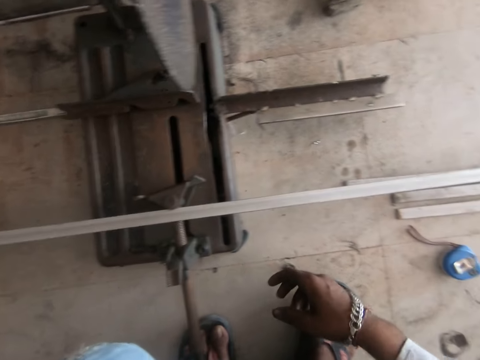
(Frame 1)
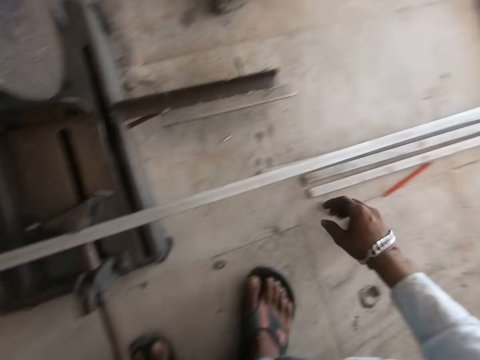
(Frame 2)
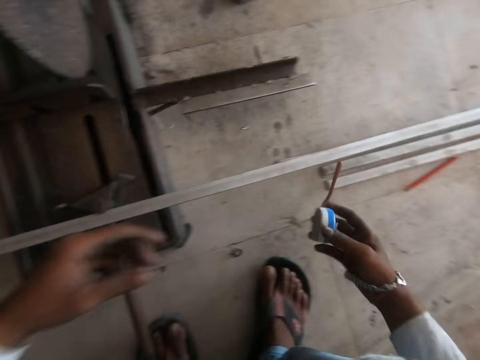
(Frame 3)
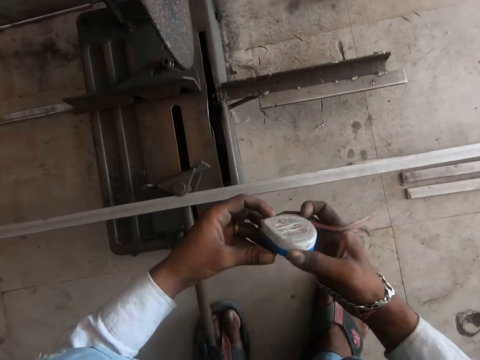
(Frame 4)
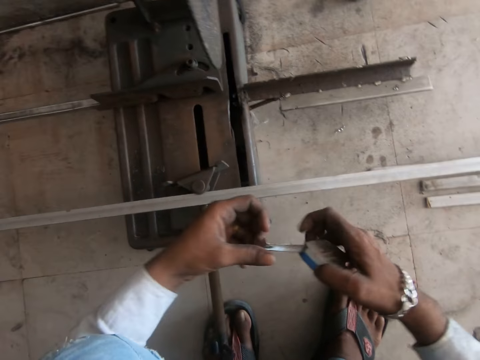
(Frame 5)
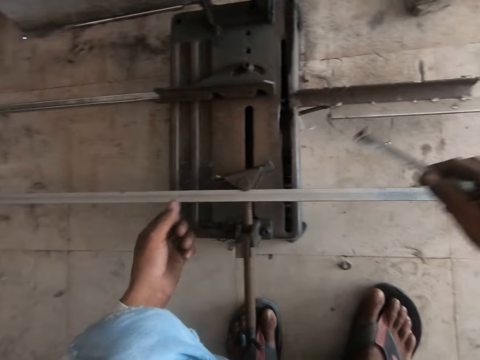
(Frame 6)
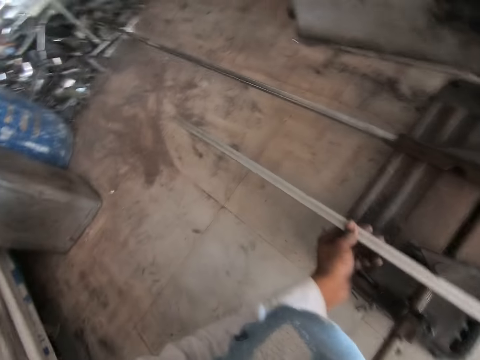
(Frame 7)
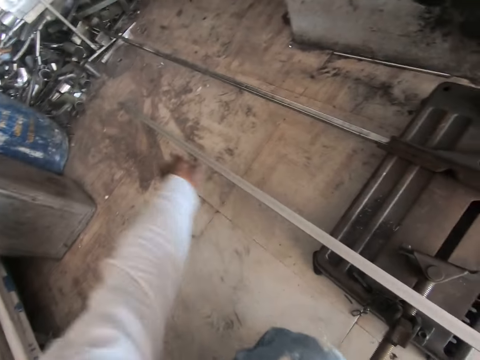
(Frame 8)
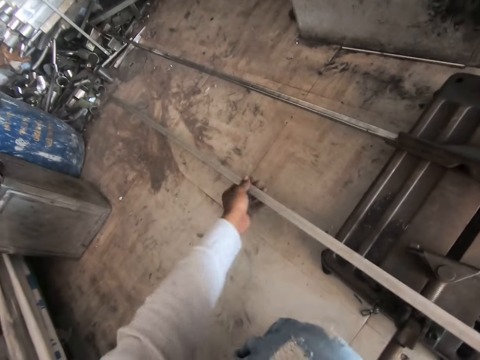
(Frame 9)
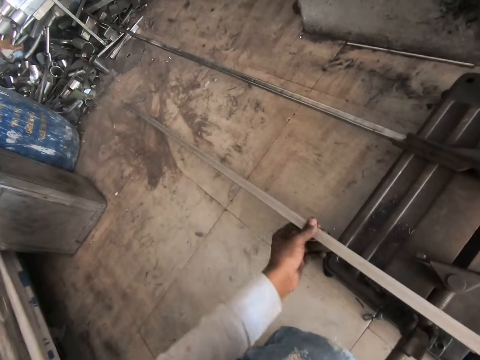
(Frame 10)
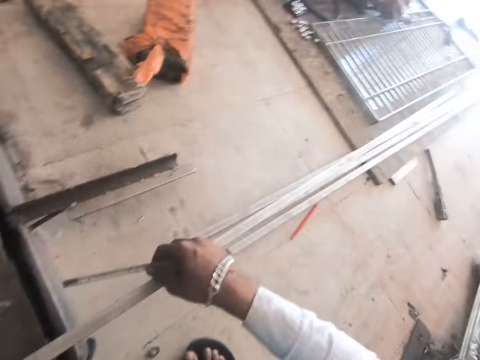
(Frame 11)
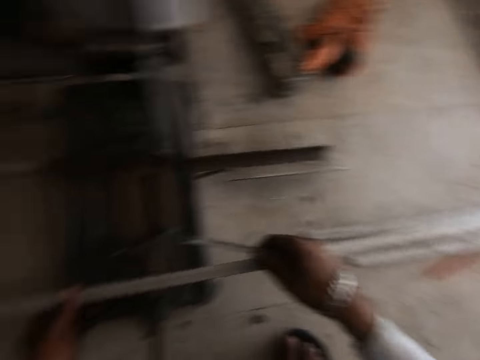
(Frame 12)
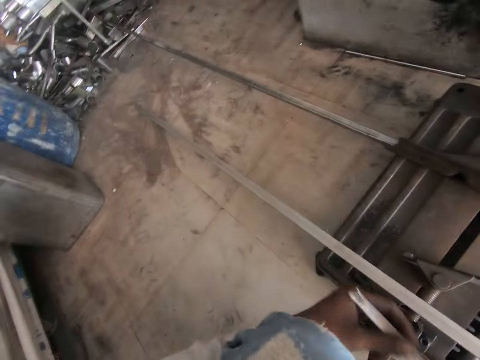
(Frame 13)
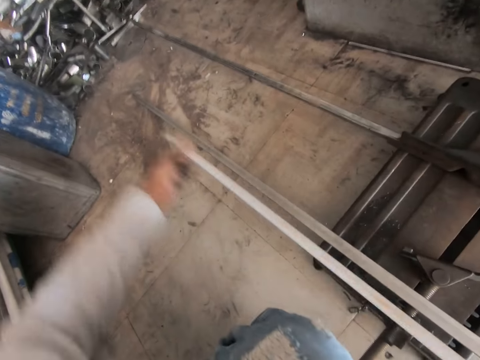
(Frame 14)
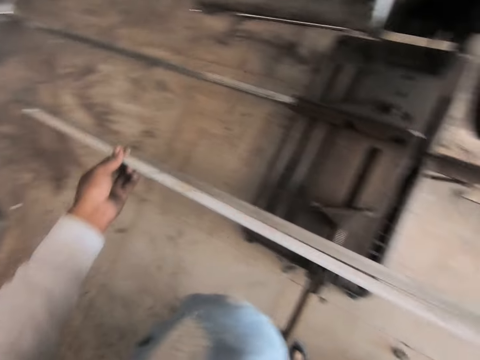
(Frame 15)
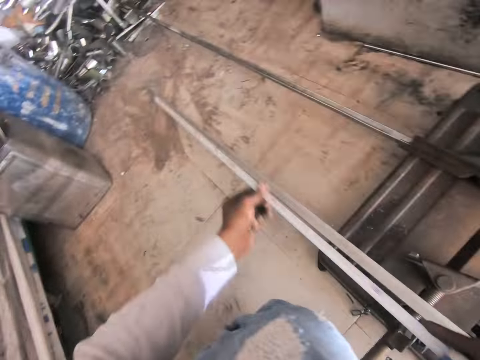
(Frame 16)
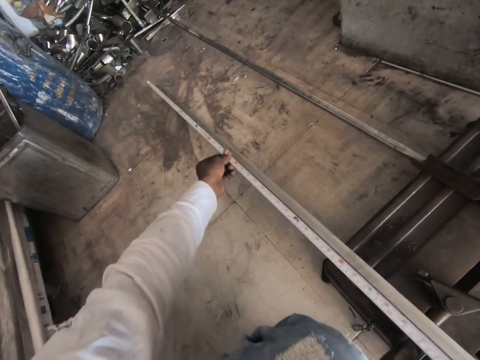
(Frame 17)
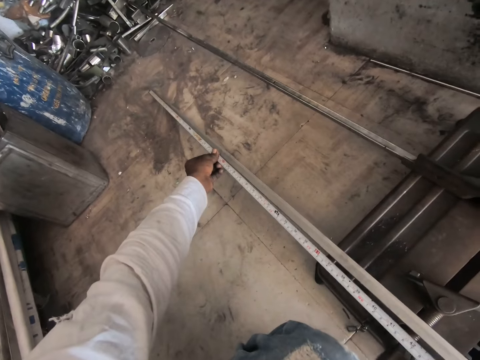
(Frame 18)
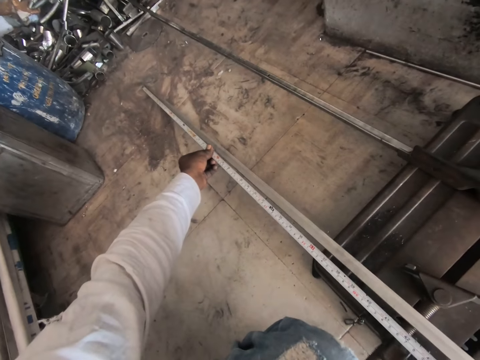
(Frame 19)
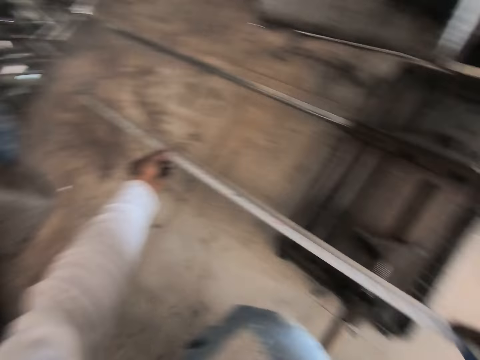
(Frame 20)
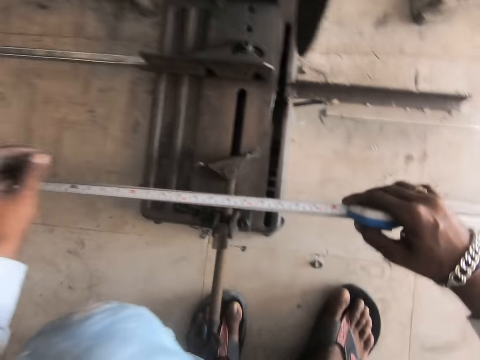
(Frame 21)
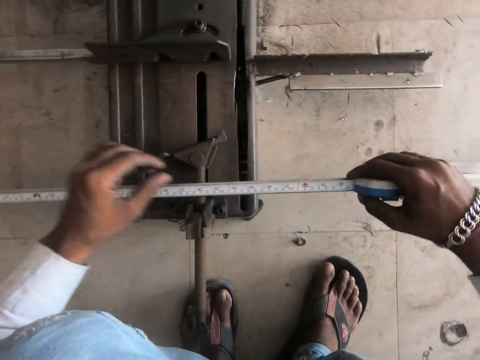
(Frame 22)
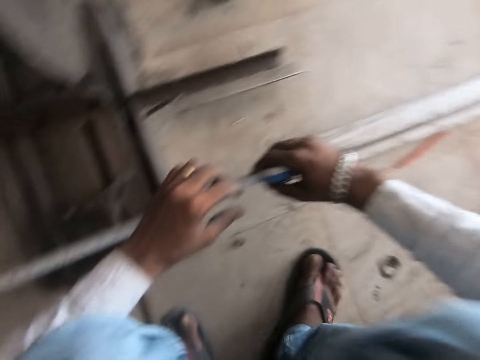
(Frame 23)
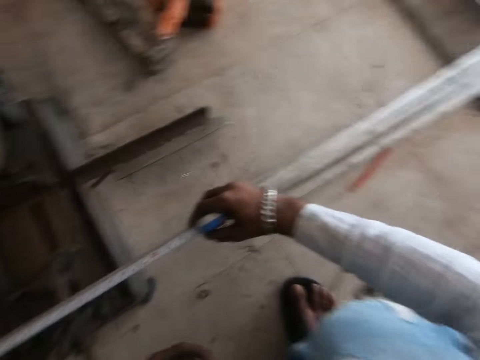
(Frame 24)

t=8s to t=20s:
The camera wearer picks up the tape measure. They pull the steel metal. They adjust the tape measure. They measure the metal.

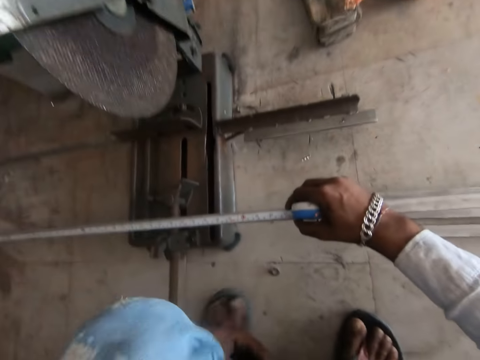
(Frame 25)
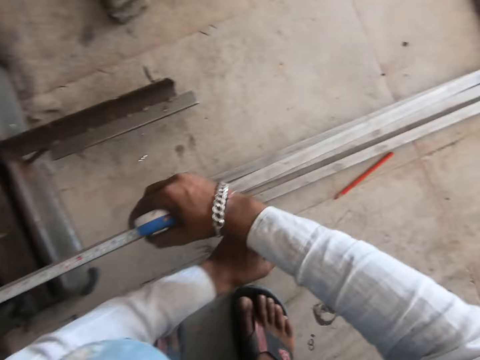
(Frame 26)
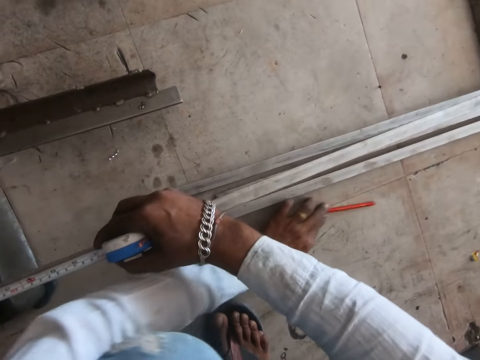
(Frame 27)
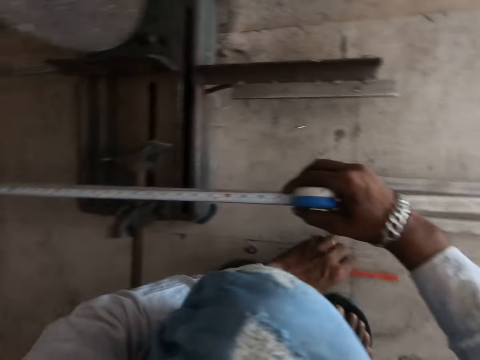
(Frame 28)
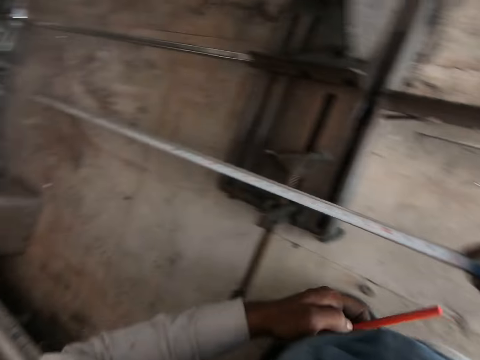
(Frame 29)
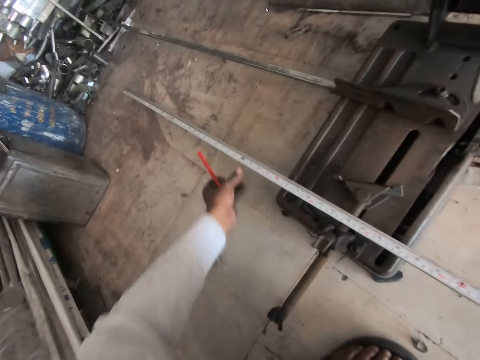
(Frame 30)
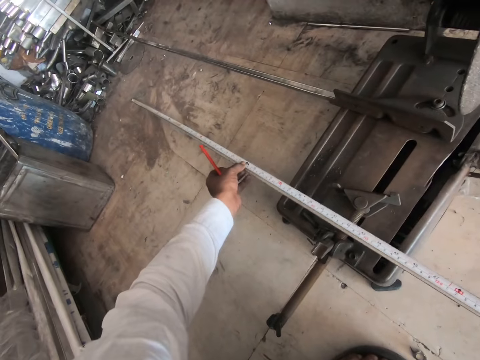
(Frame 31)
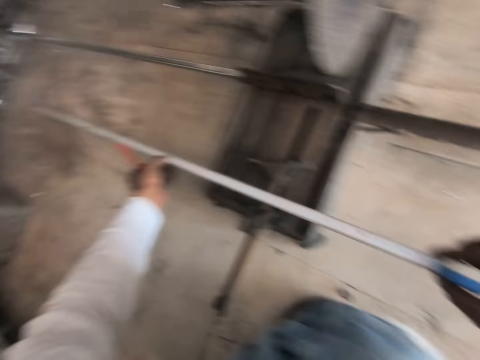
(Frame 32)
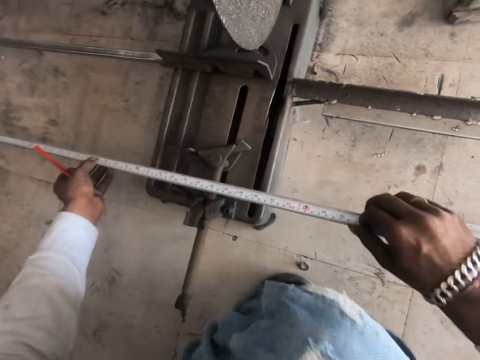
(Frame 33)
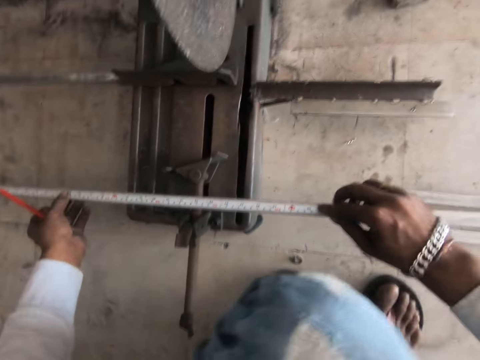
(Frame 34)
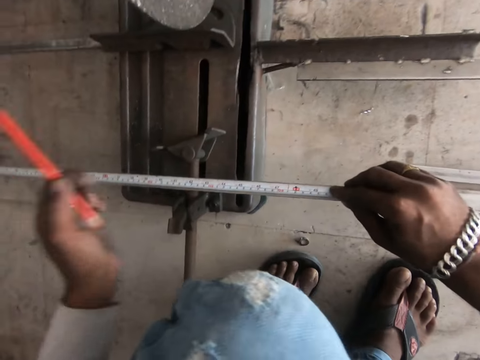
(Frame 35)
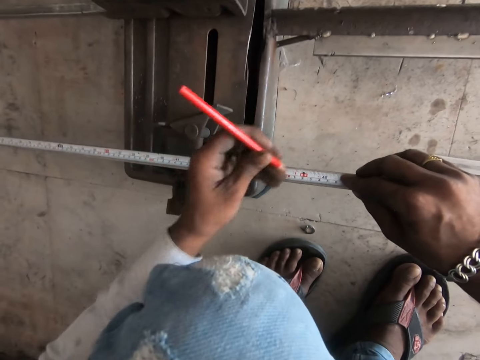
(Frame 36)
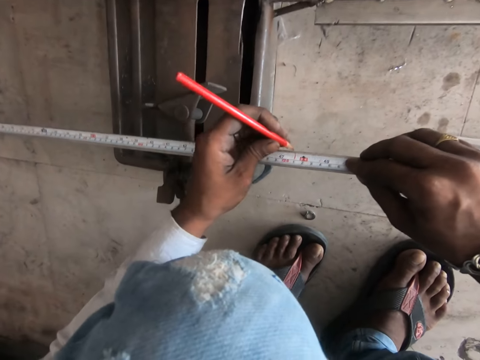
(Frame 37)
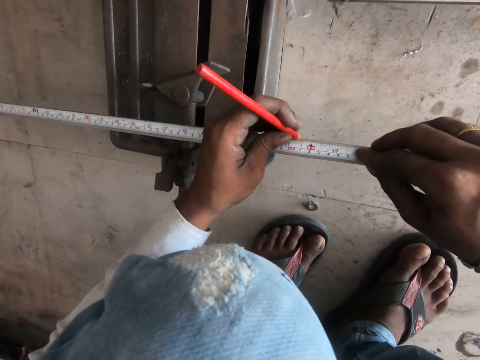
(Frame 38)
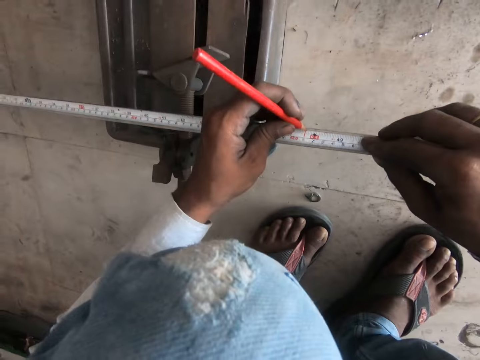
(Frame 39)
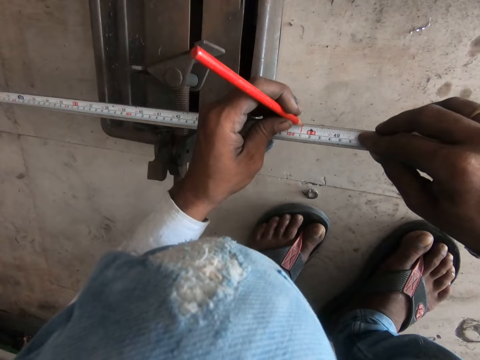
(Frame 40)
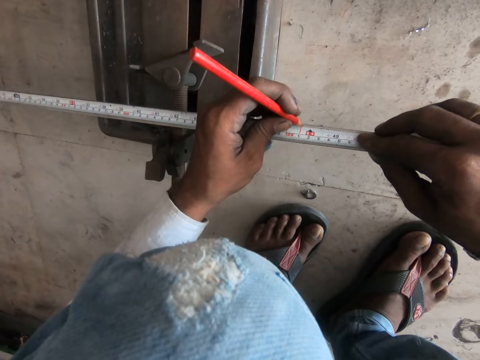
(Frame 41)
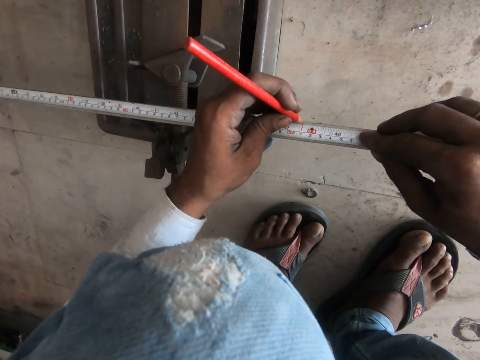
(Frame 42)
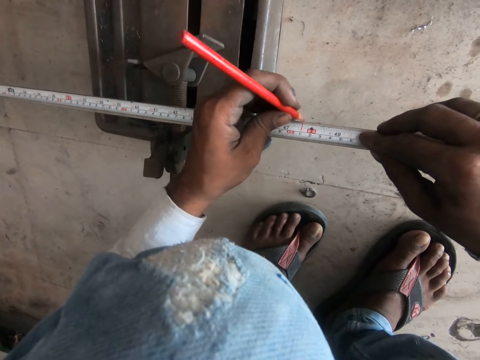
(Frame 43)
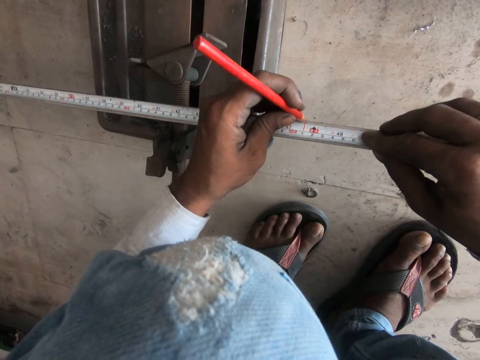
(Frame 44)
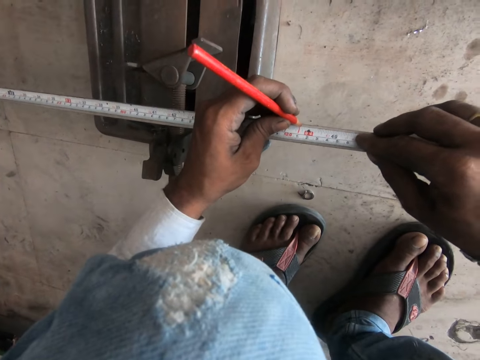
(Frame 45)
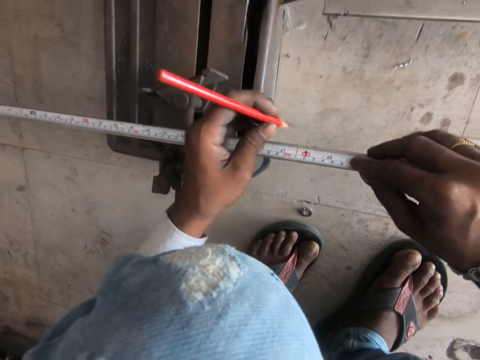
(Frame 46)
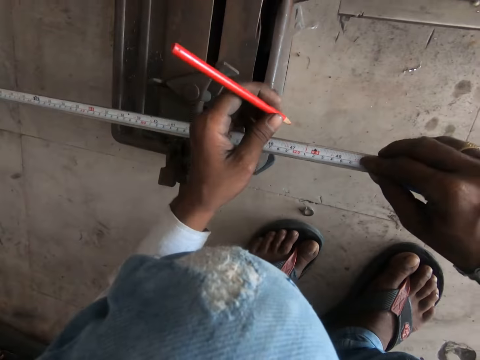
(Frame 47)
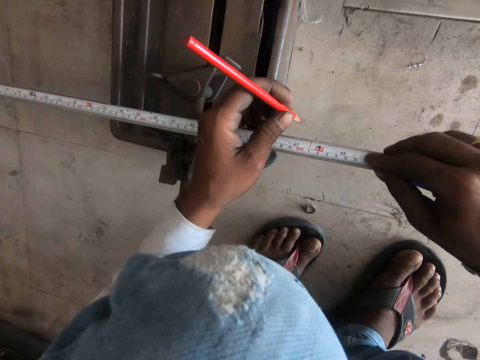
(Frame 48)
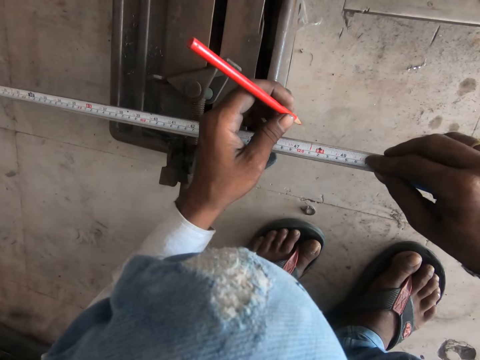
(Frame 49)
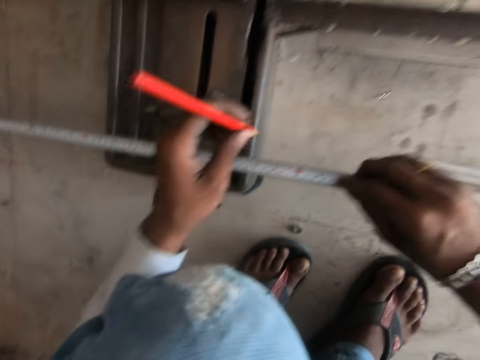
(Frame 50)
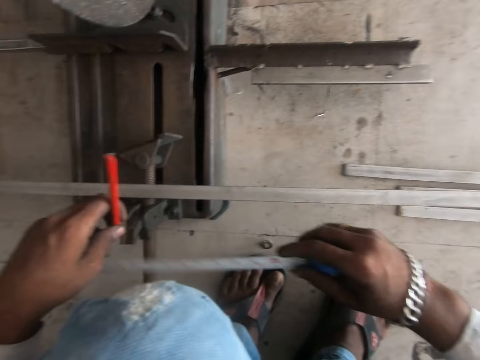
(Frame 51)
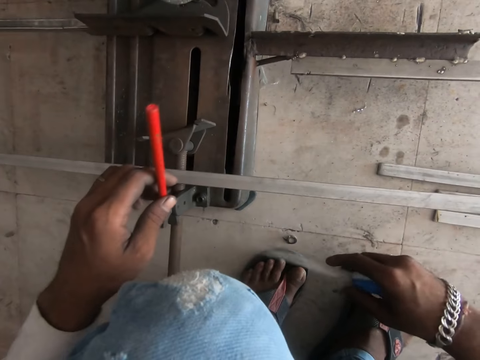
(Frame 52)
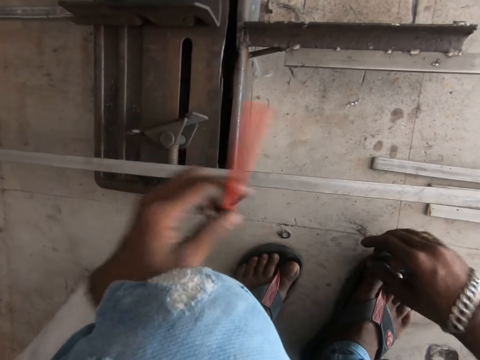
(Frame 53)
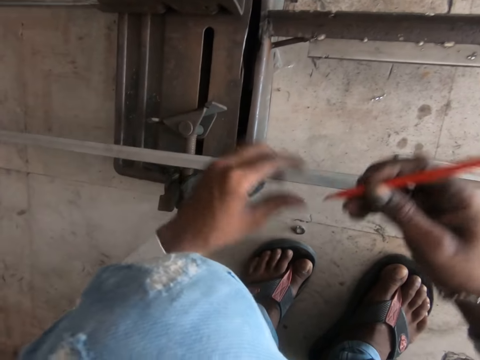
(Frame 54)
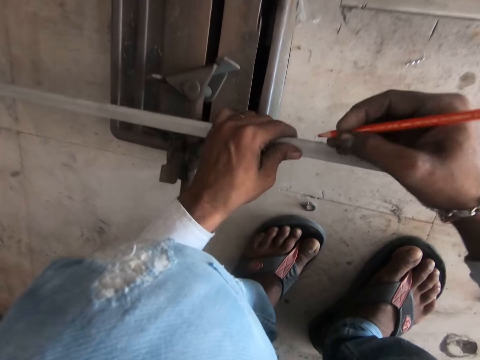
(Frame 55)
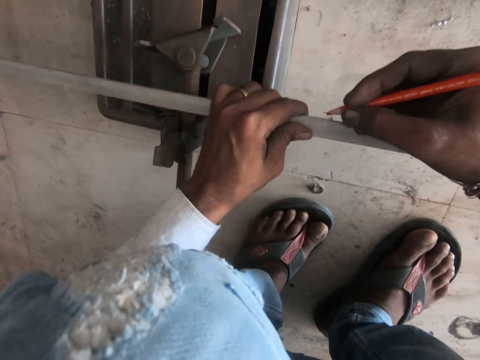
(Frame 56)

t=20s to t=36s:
The camera wearer picks up the pencil. They adjust the tape measure. They mark on the metal with the pencil. They place the tape measure on the floor.
